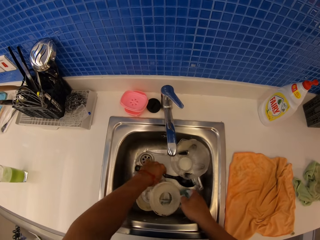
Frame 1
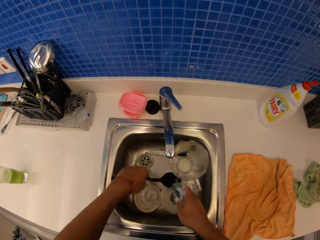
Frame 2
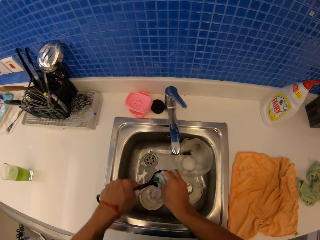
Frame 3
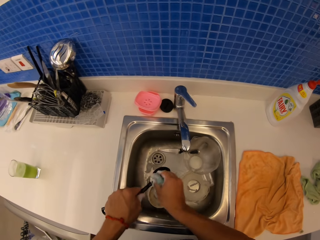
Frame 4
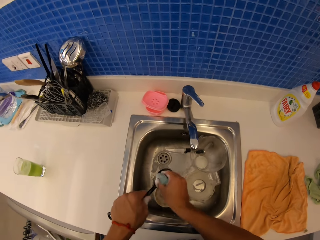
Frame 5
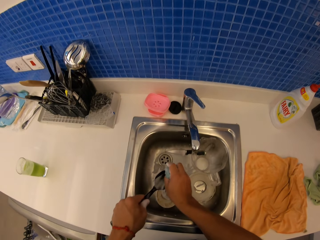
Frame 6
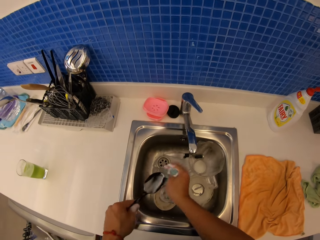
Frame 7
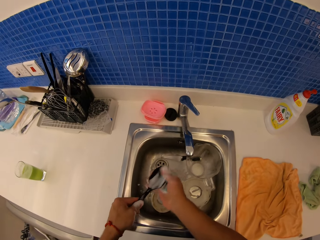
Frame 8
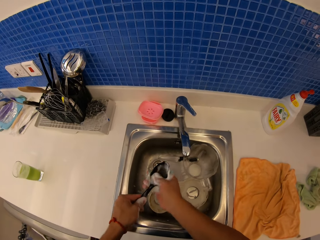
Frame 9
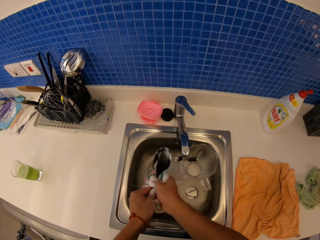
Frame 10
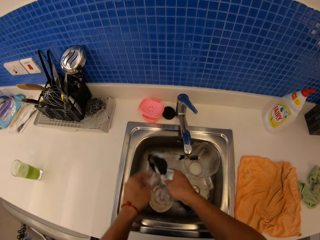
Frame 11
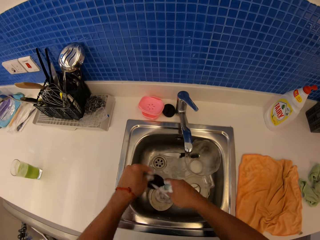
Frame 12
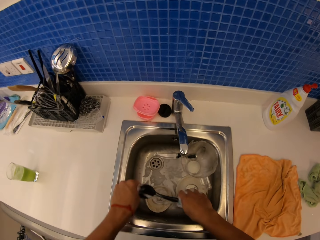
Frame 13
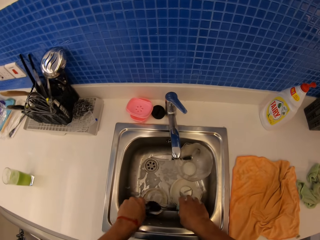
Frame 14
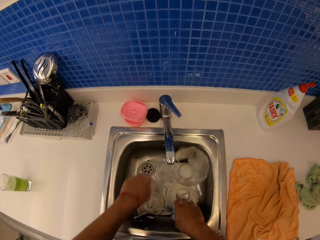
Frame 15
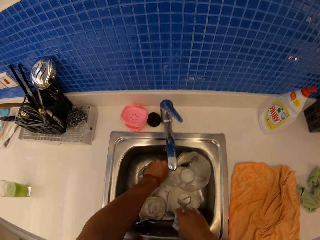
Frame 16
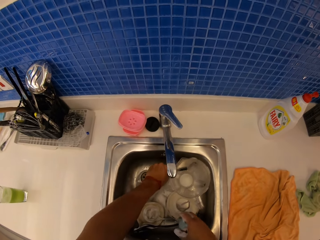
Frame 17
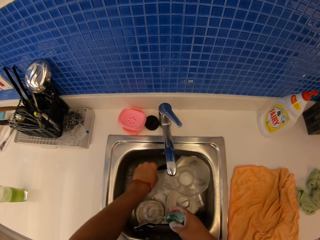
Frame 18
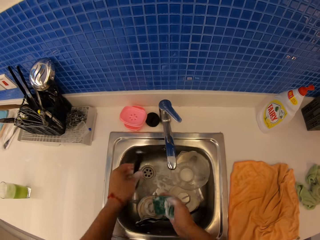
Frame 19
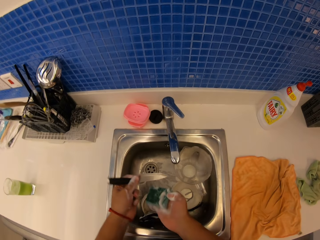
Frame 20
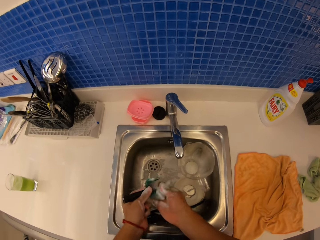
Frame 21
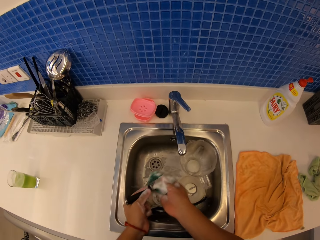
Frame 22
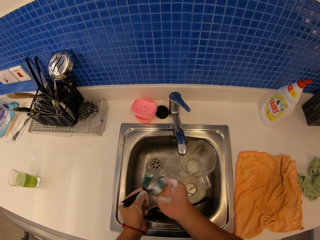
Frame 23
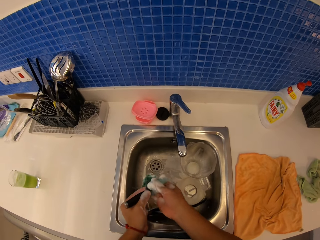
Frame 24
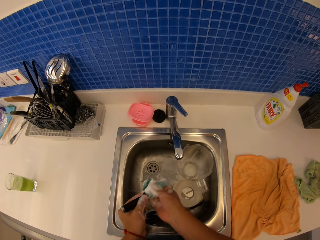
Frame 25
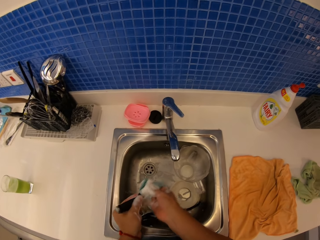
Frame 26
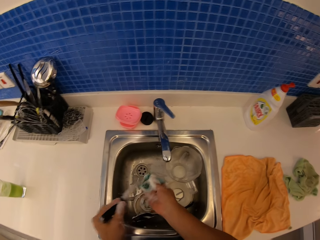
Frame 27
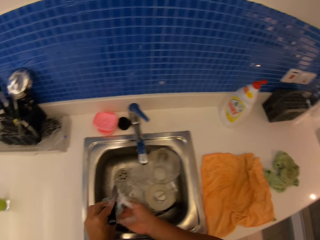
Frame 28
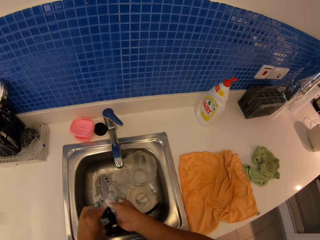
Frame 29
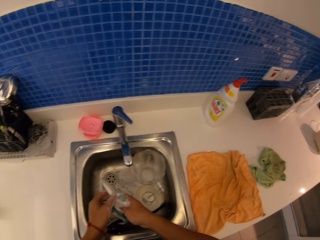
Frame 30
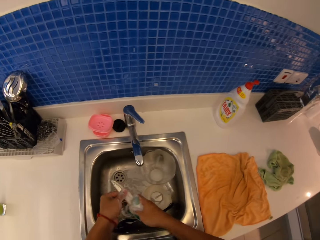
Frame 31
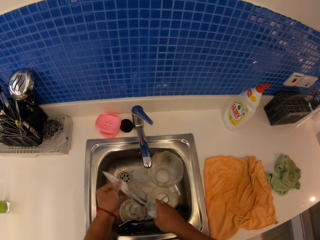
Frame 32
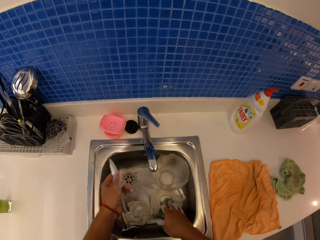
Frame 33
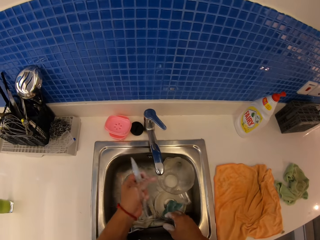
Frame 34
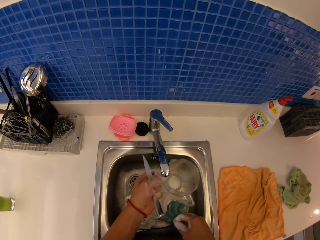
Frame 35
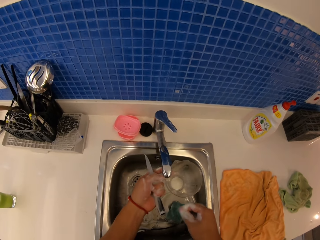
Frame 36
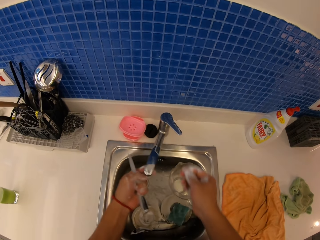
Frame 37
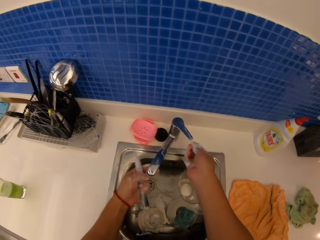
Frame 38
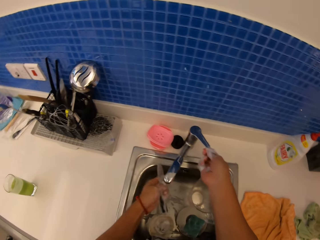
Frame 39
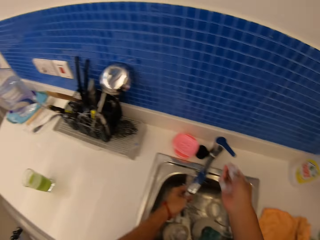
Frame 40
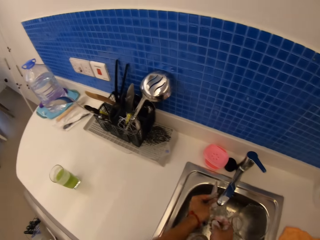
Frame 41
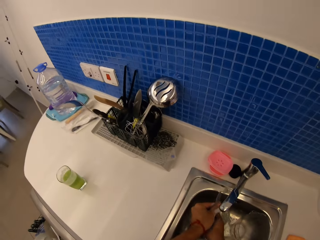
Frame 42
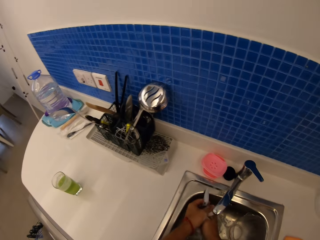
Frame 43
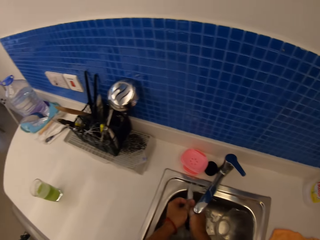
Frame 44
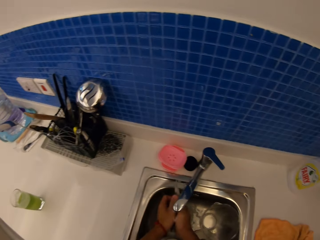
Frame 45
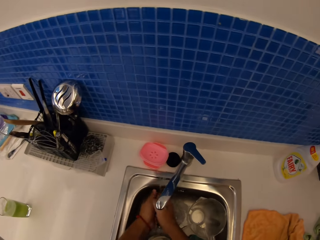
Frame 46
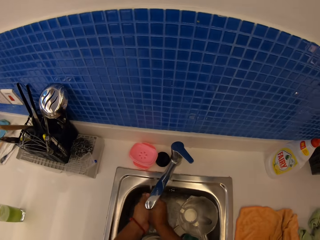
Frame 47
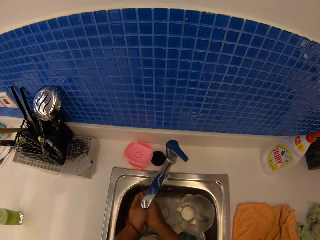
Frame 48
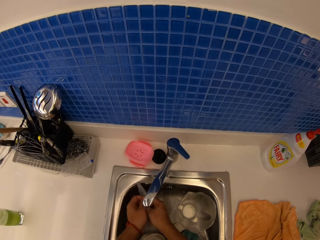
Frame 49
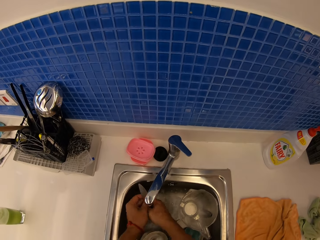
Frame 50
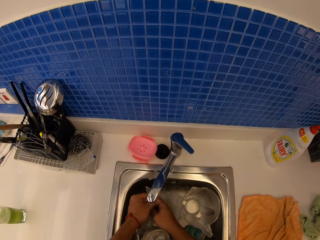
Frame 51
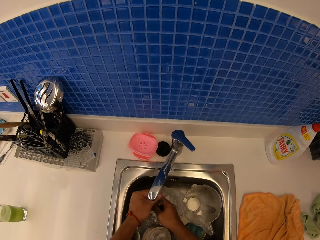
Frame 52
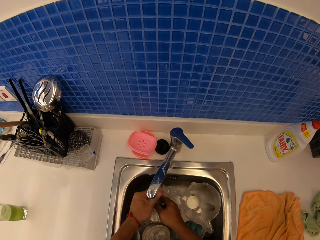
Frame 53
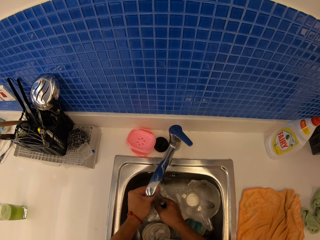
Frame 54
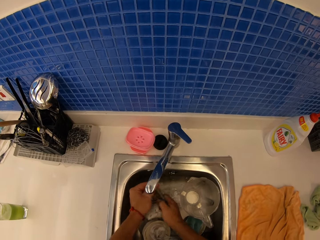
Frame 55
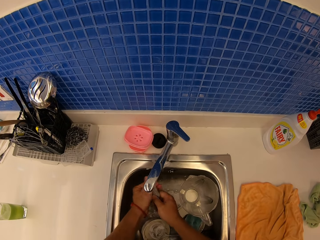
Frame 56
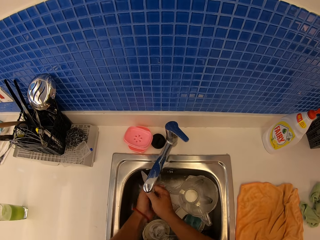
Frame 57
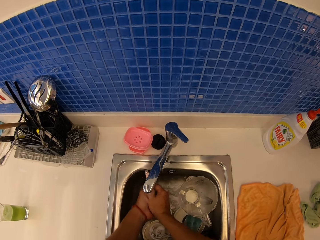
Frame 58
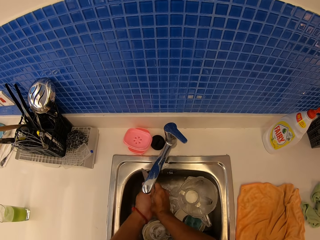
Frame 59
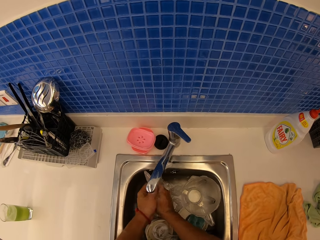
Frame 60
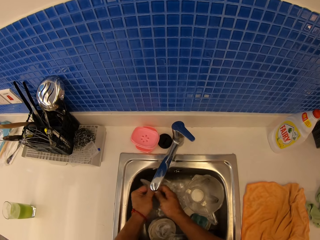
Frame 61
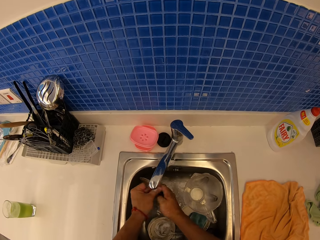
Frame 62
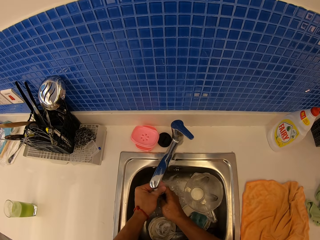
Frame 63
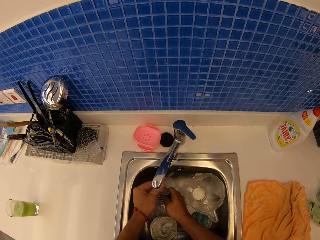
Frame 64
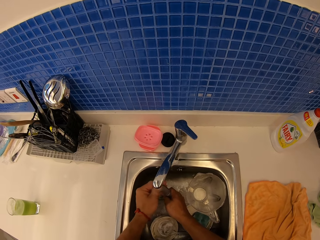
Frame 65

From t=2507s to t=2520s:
The camera wearer scrubs a lid with a scrubber. They pick up a spatula. They scrub the spatula with the scrubber. They put the spatula in a sink. They pick up a knife. They scrub the knife with the scrubber. They drop the scrubber in the sink. They open a tap. They rinse the knife.

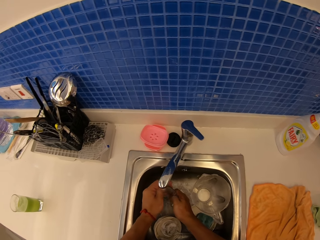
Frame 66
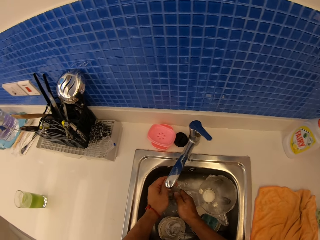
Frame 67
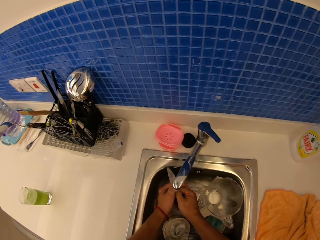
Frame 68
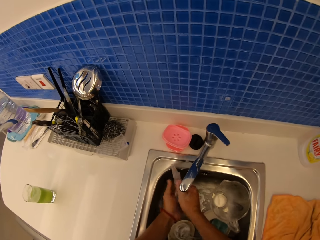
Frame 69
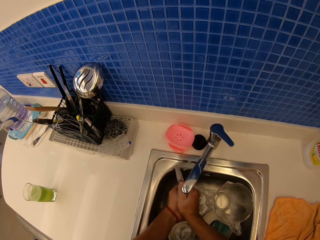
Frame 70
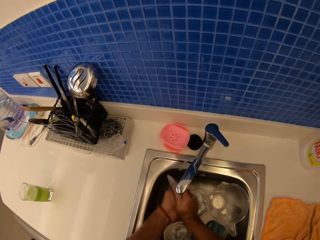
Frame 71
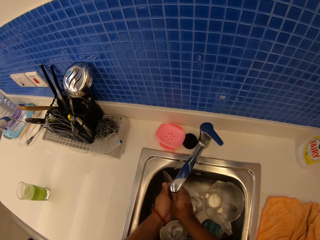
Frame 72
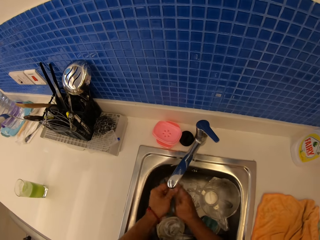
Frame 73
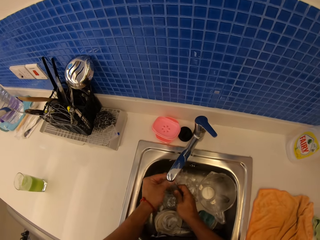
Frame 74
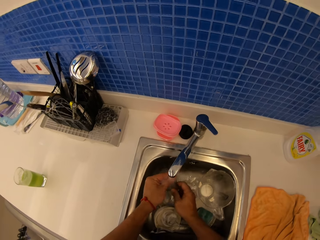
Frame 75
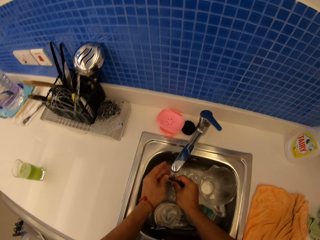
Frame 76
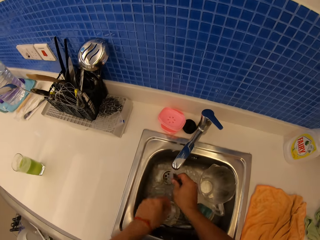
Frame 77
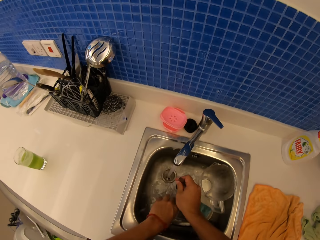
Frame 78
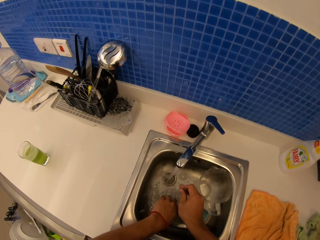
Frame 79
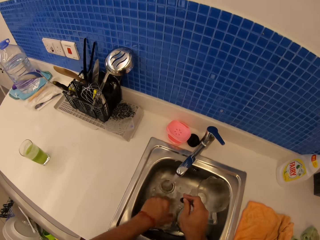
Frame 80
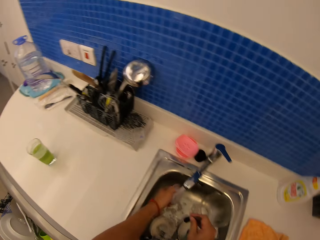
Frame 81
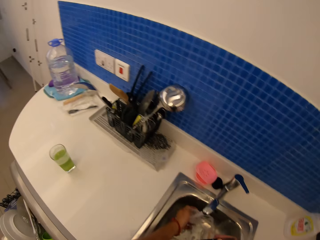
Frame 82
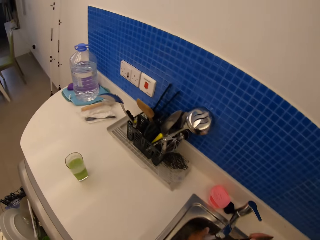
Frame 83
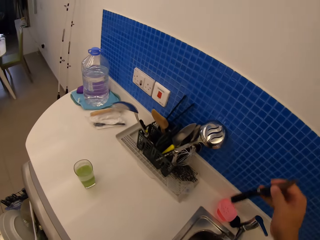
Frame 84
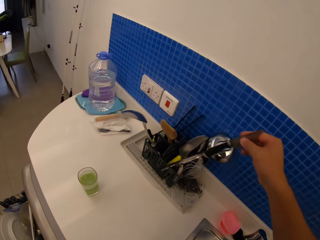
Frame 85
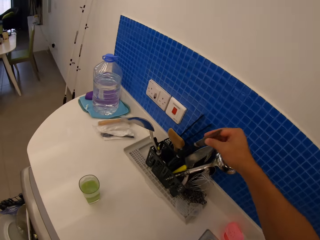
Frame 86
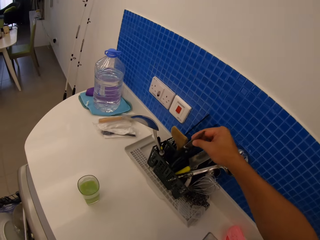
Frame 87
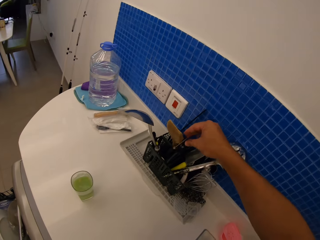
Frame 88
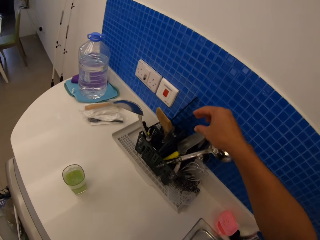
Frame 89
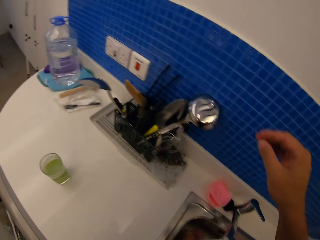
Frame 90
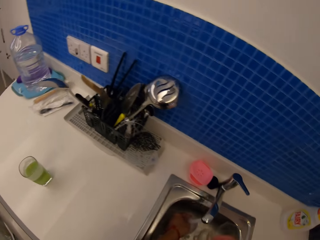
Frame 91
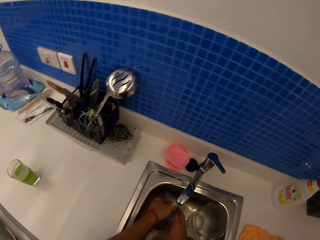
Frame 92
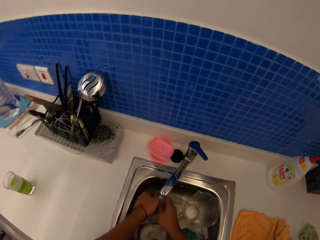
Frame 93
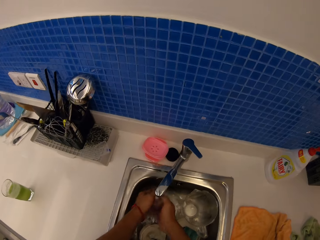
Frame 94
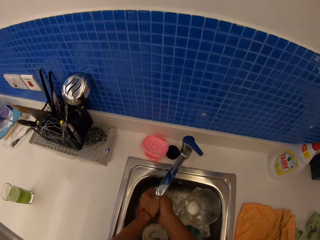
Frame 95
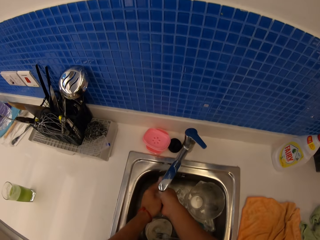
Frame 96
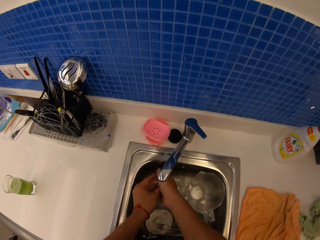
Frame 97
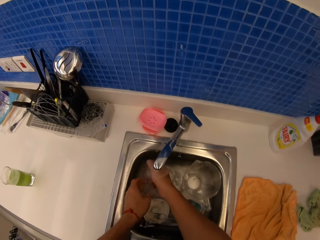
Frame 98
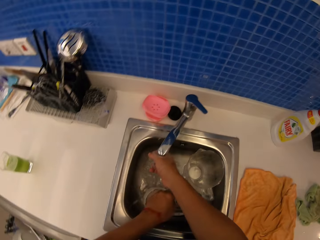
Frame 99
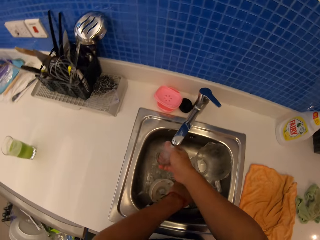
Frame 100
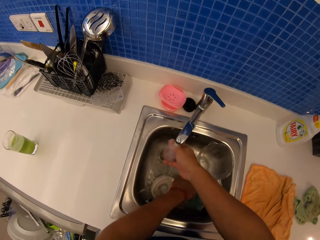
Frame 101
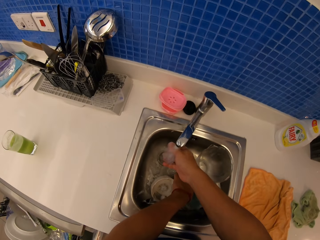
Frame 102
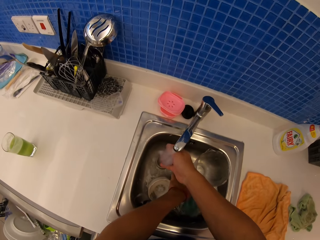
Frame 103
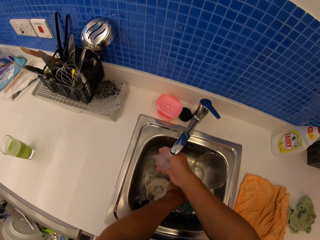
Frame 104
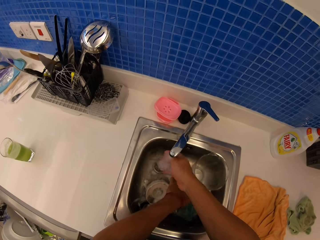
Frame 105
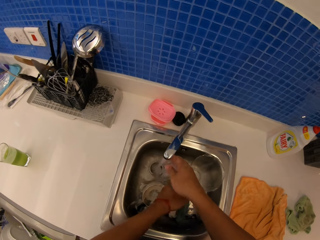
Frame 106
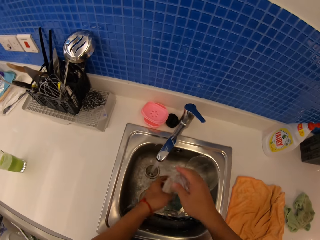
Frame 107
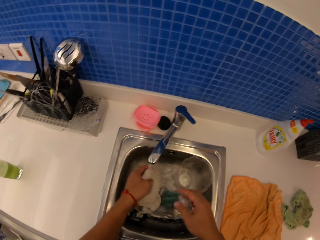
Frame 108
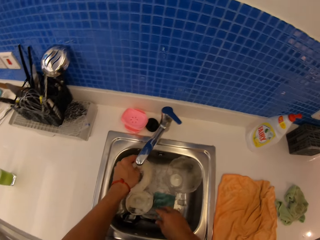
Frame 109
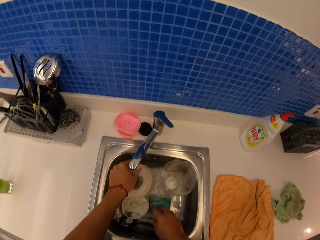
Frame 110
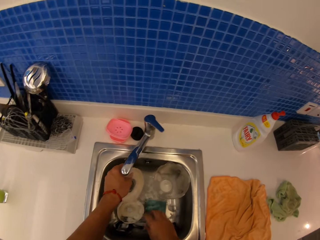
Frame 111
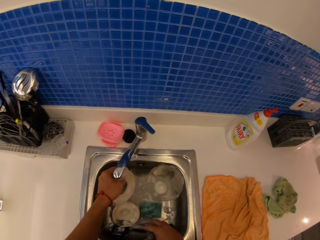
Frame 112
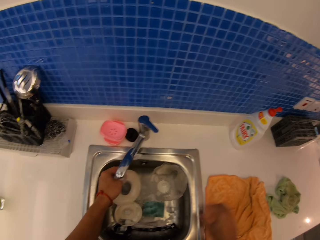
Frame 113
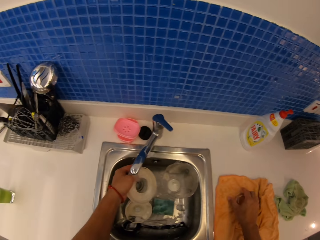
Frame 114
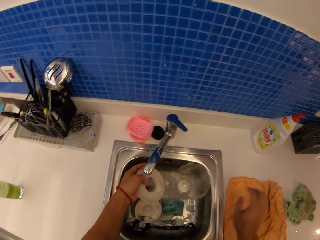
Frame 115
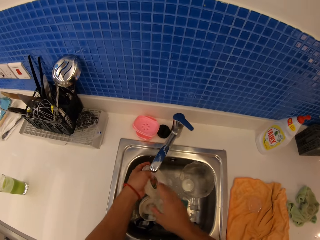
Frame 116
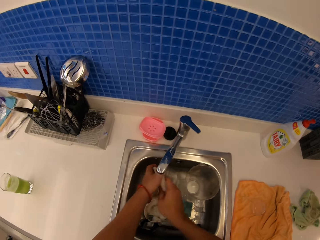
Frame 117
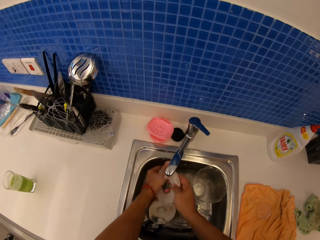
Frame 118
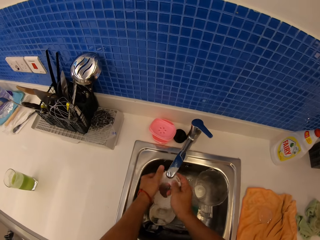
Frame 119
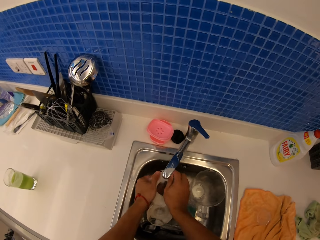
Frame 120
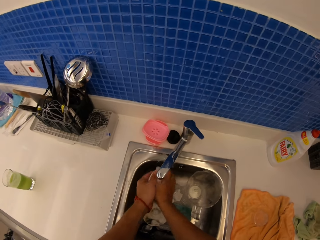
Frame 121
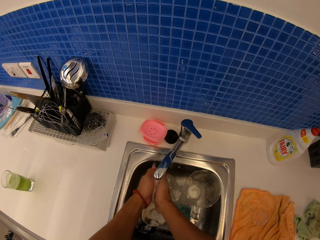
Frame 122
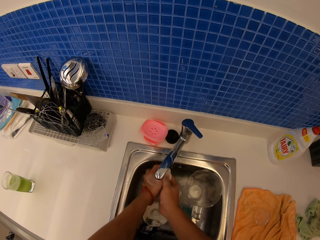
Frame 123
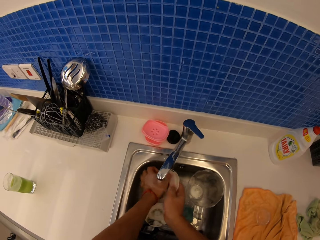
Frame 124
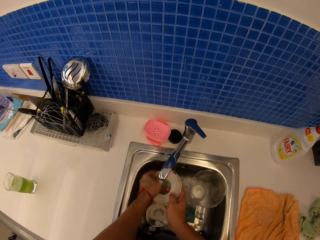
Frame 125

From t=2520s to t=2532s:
The camera wearer puts the knife in the spoon rack. They clean the utensils in the sink. They rinse a seal. They rinse a lid.
